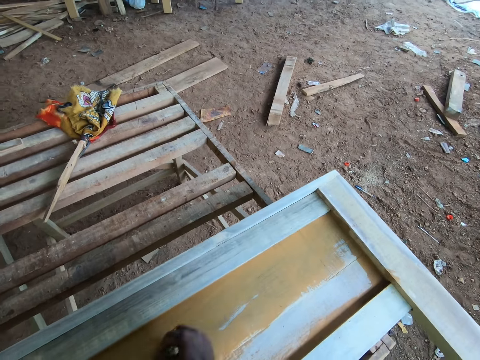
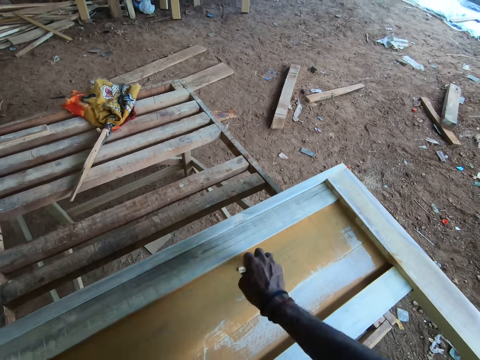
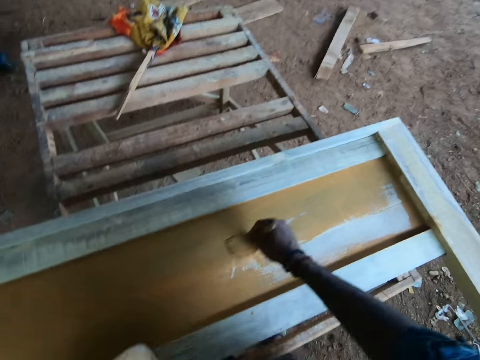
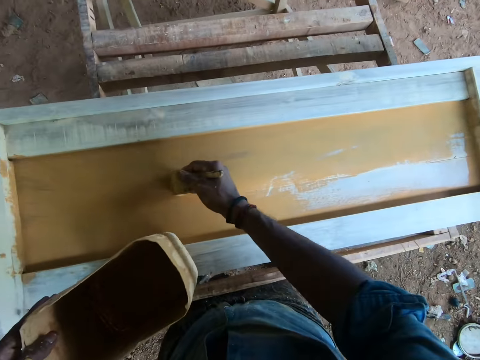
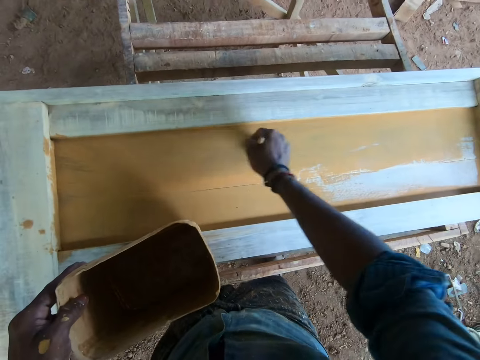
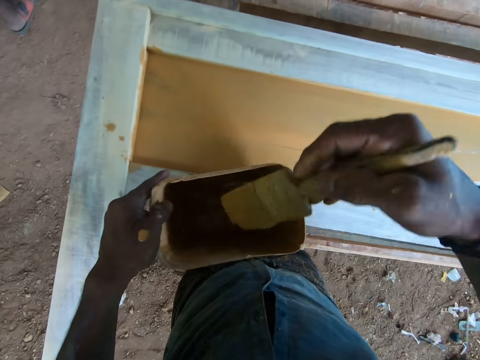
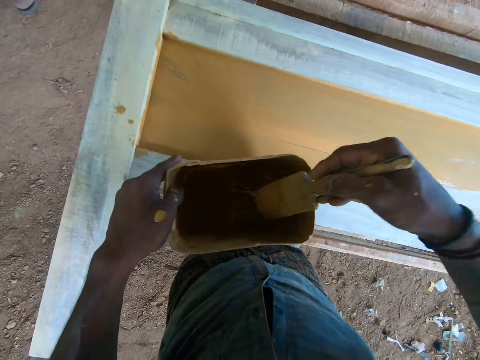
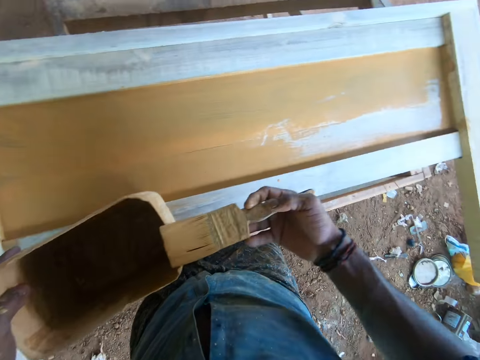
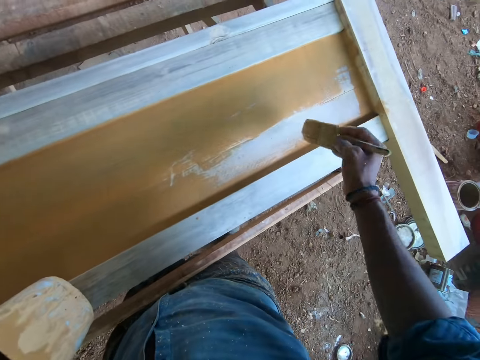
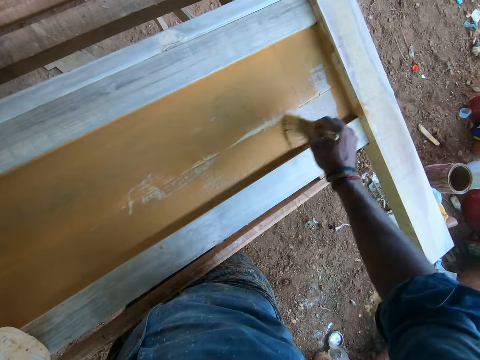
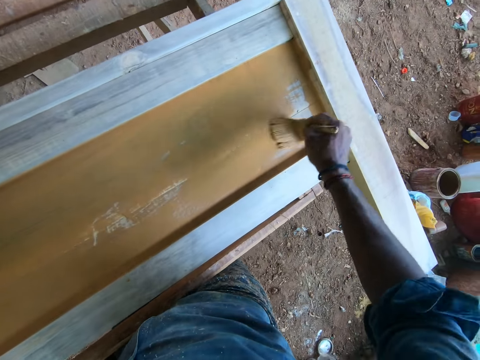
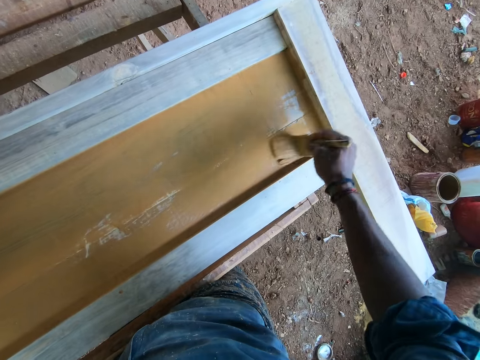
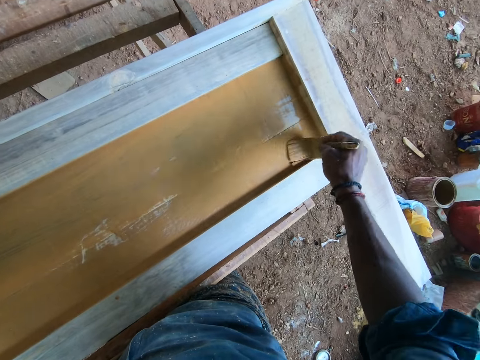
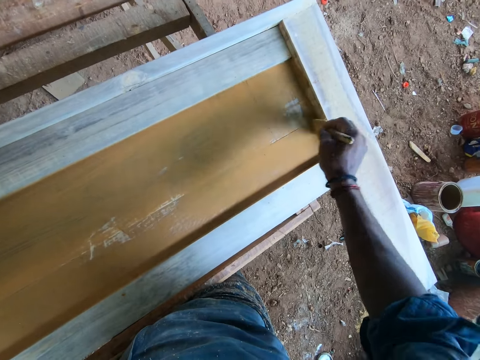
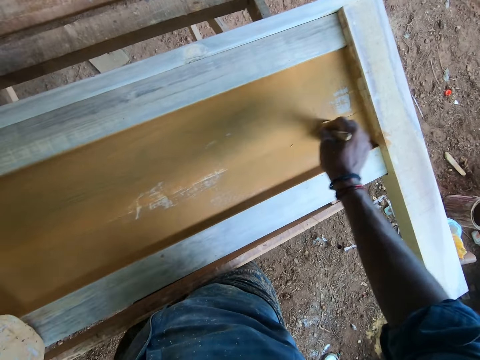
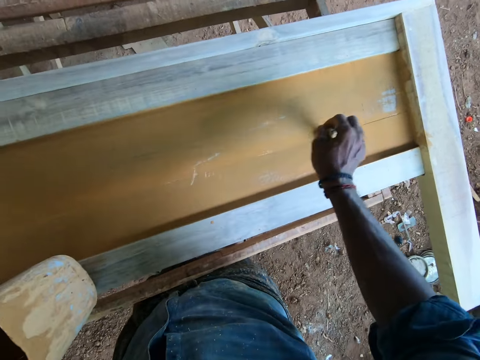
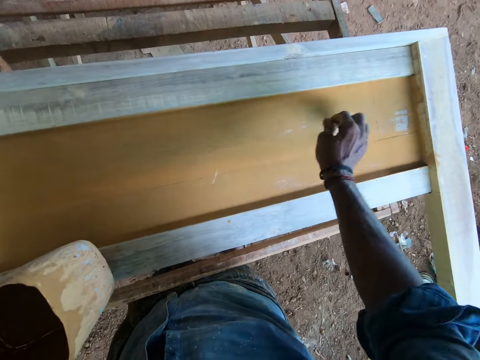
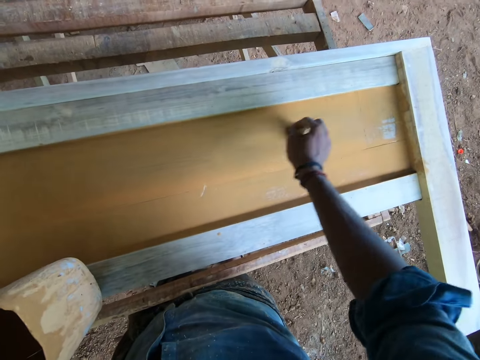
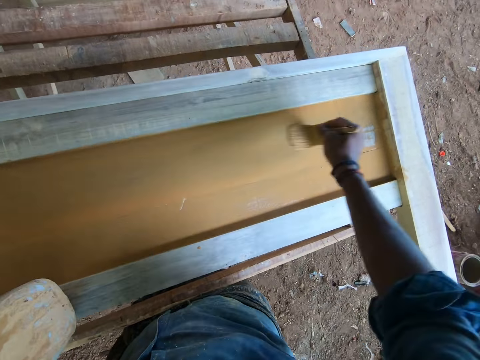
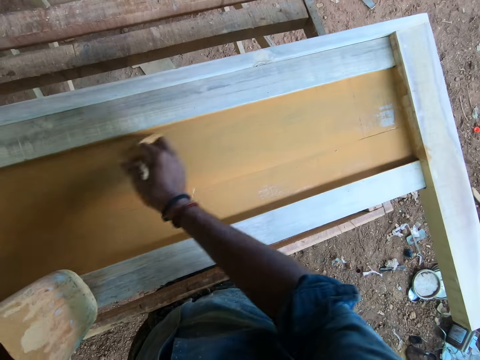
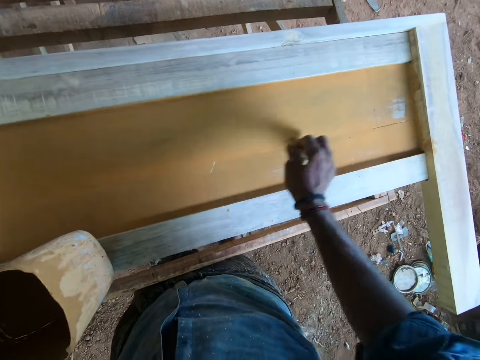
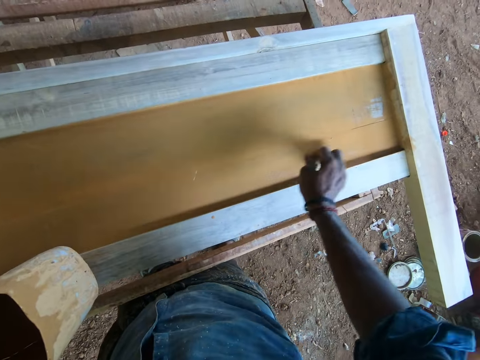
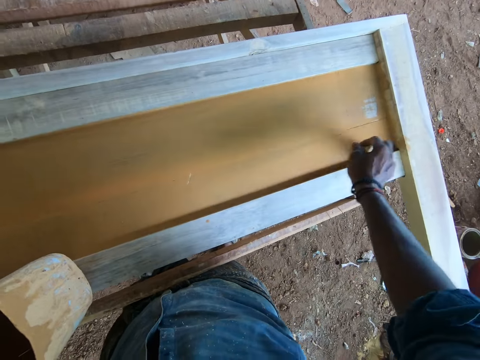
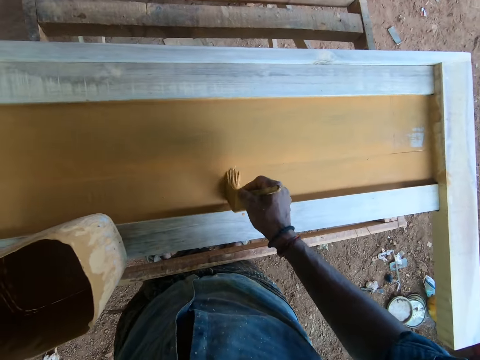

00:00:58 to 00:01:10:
The camera wearer dips the paint brush in the container with paint. They slide the paint brush on the container. They paint on the wooden structure using the paint brush.

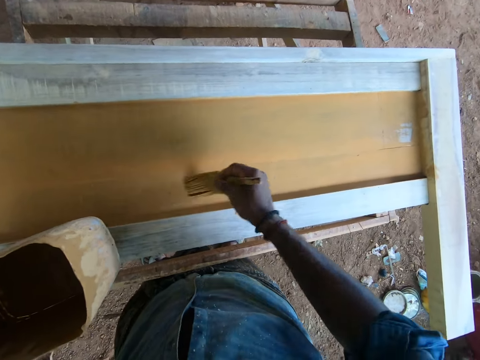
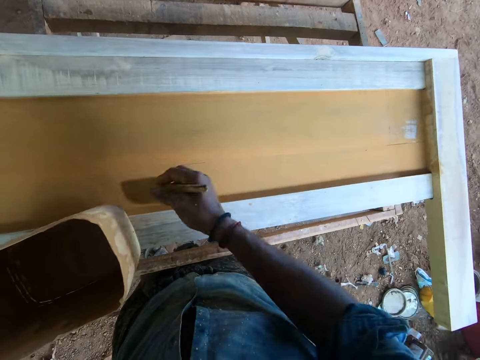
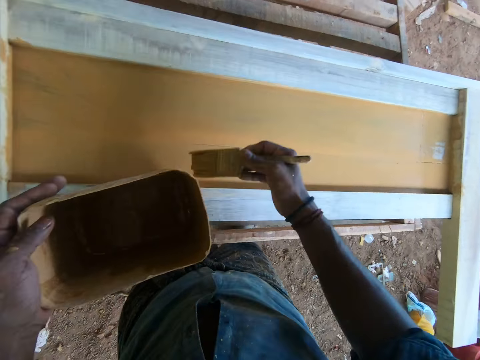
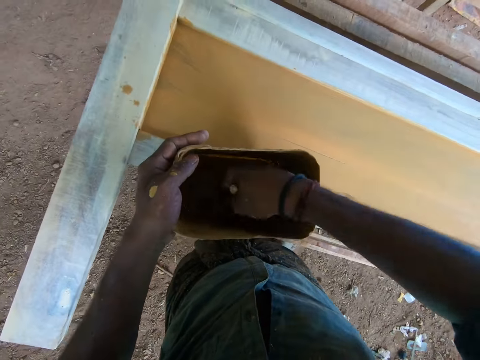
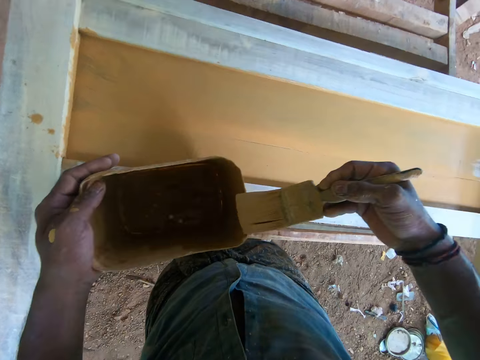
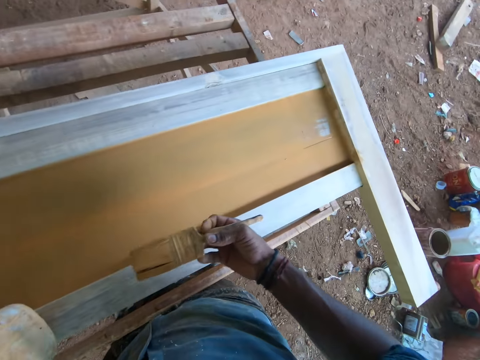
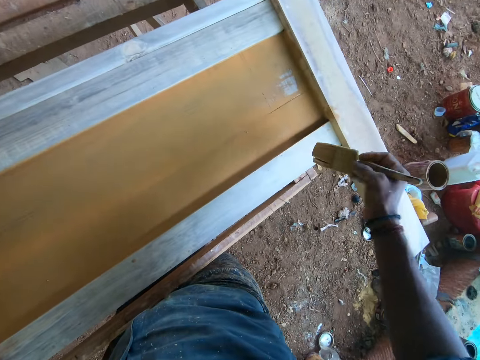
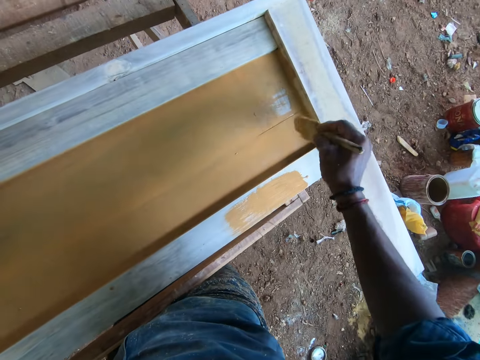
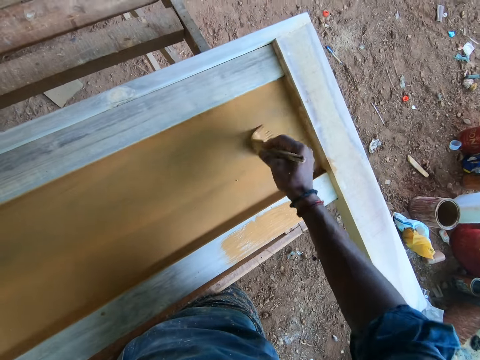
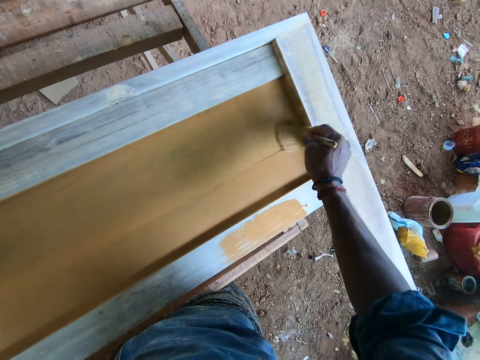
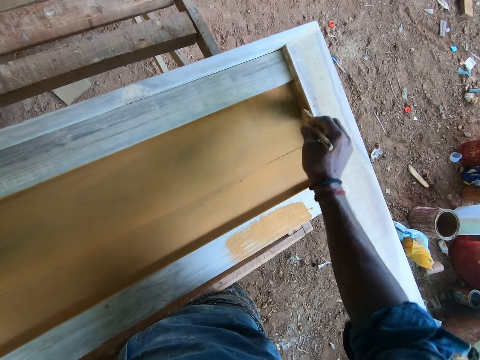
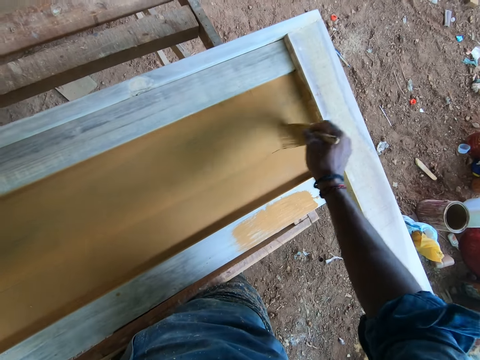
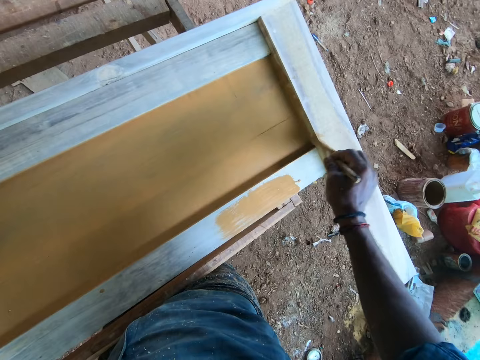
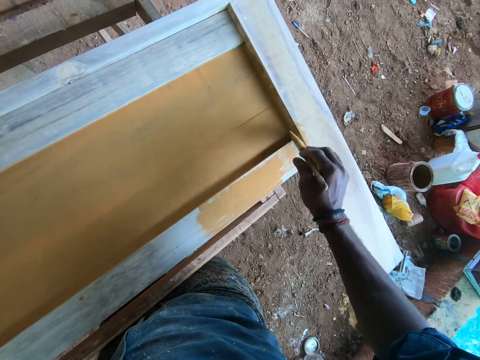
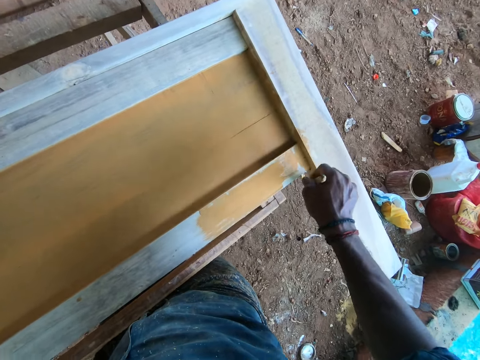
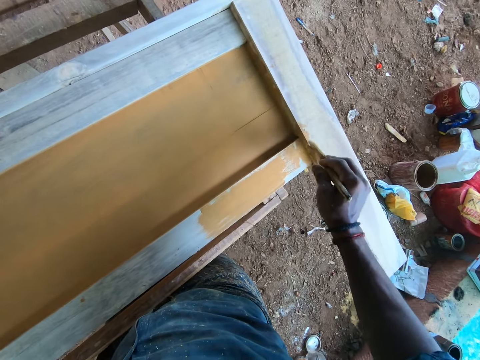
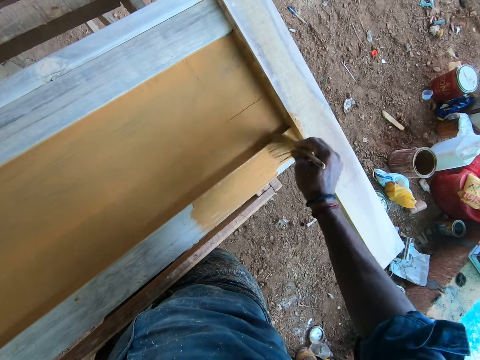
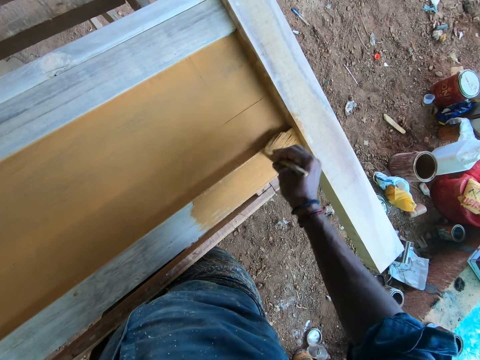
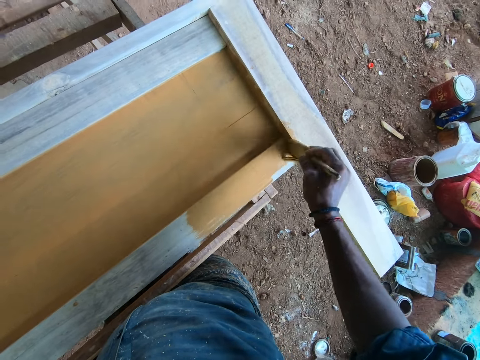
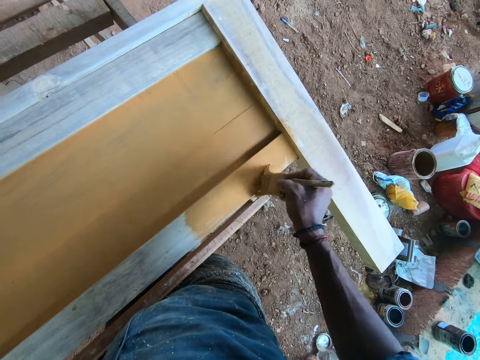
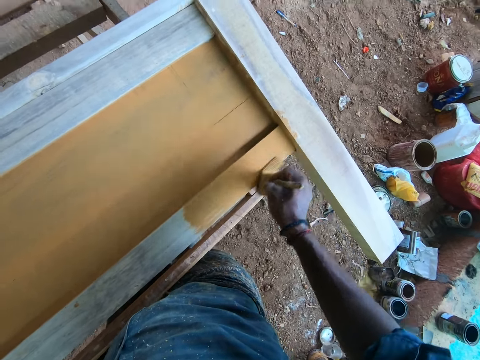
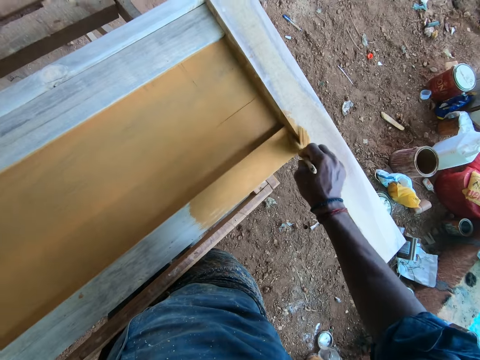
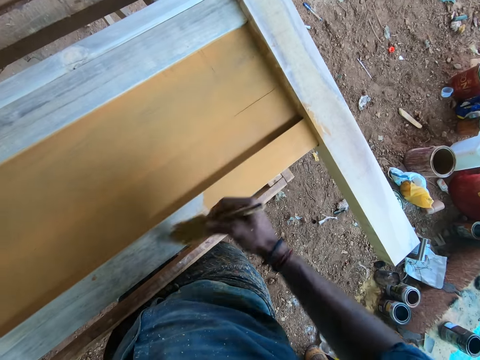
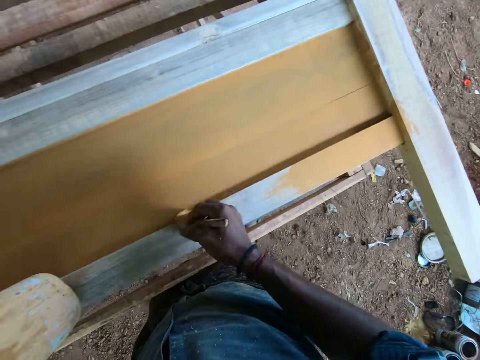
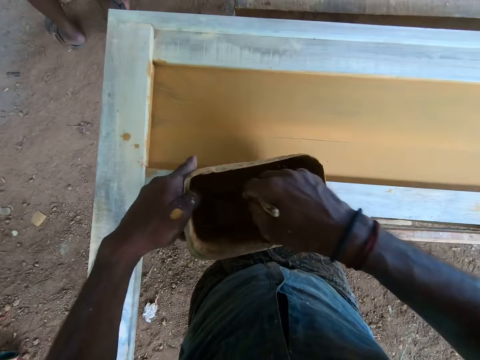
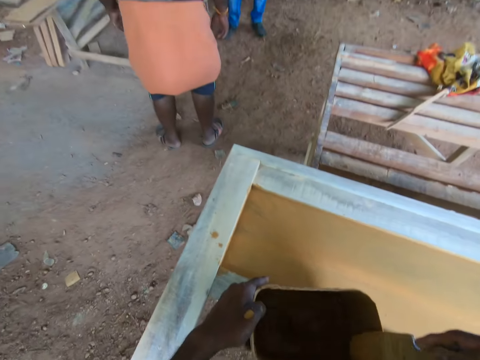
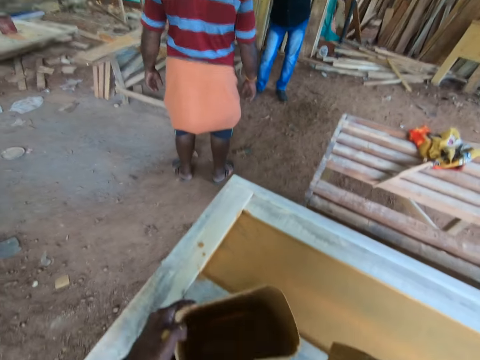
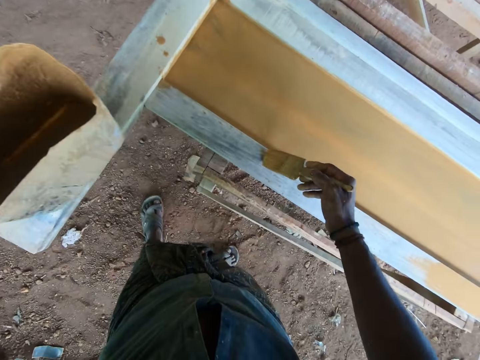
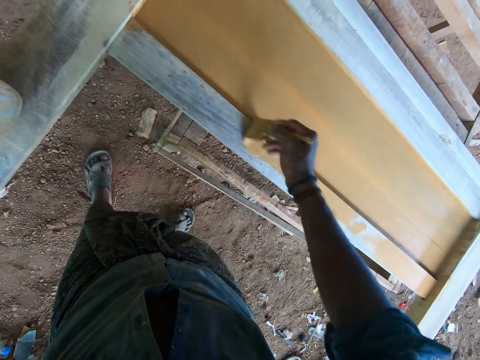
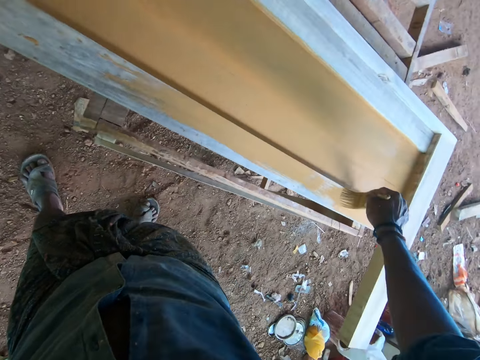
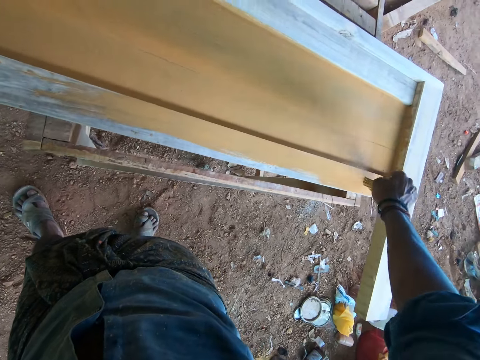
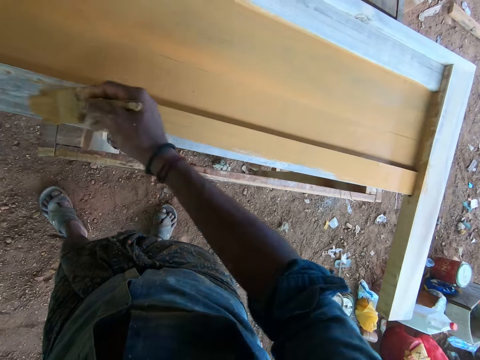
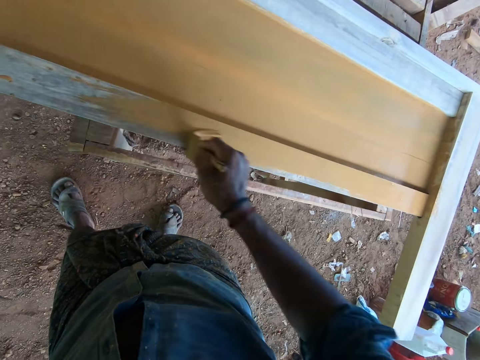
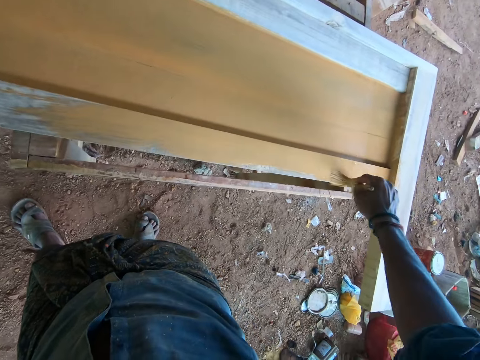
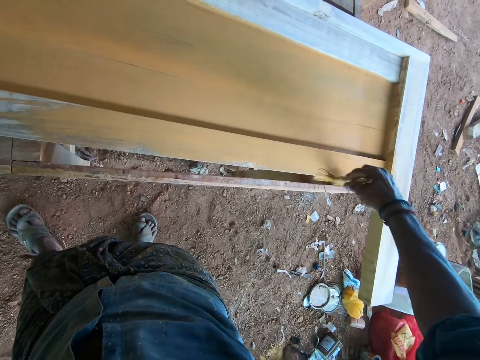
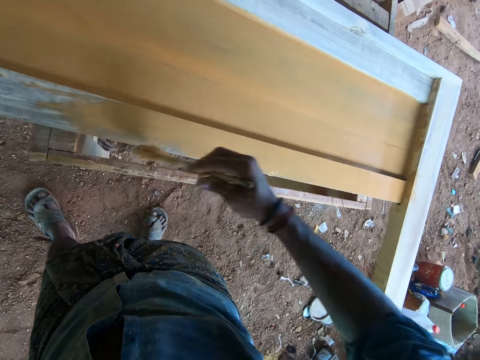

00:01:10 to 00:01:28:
The camera wearer dips the paint brush in the container with paint. They slide the paint brush on the container. They paint on the wooden structure using the paint brush. They dip the paint brush in the container with paint. They slide the paint brush on the container. They paint on the wooden structure using the paint brush.
